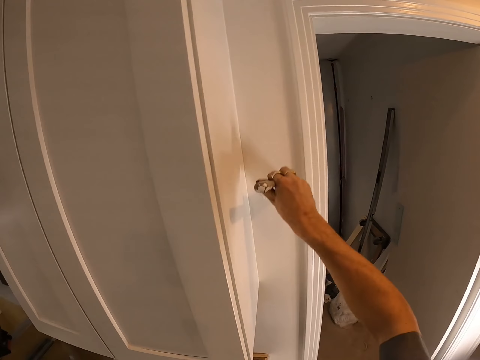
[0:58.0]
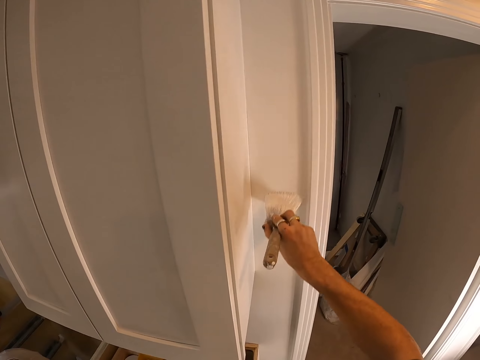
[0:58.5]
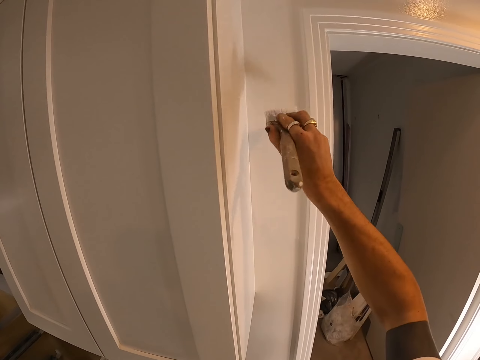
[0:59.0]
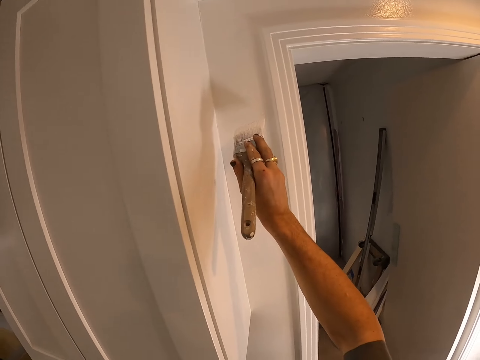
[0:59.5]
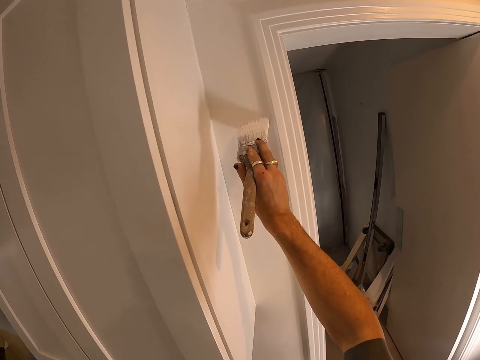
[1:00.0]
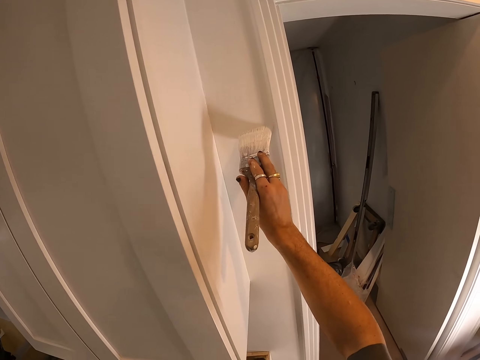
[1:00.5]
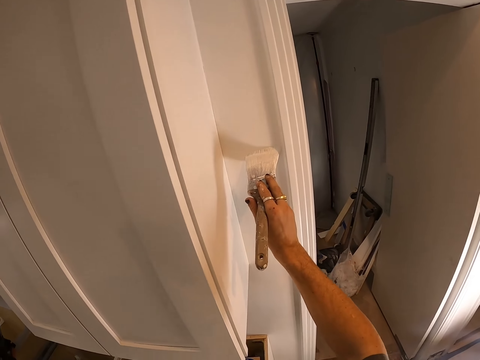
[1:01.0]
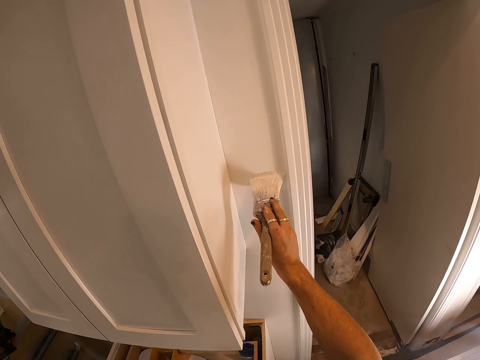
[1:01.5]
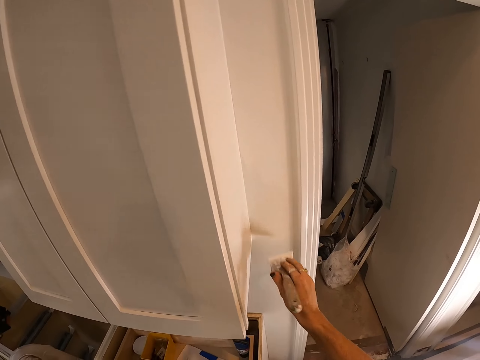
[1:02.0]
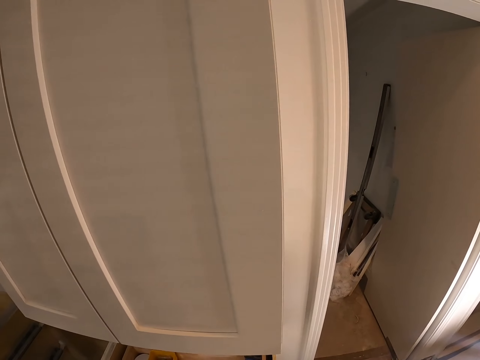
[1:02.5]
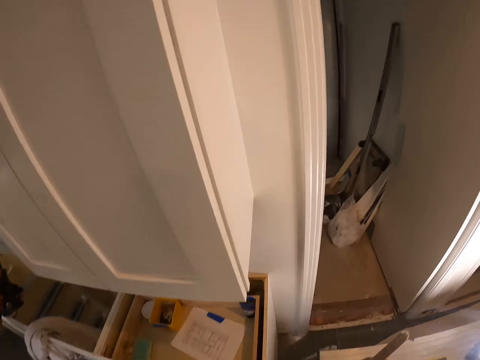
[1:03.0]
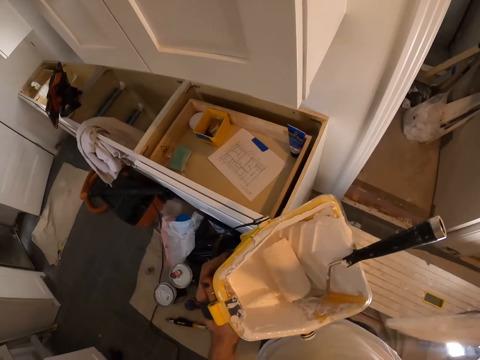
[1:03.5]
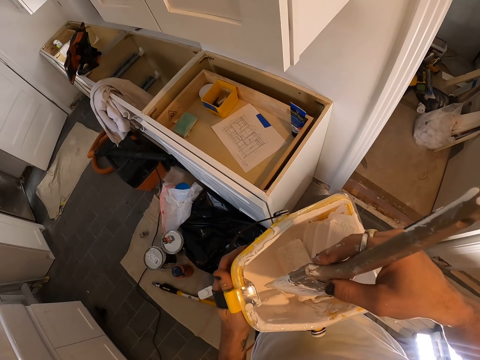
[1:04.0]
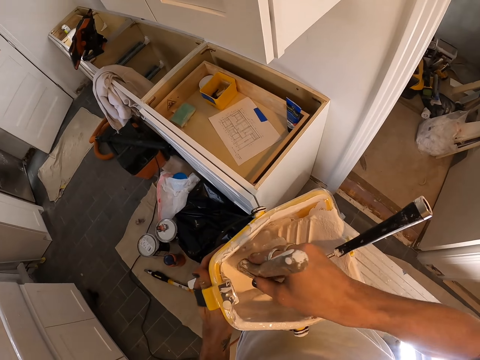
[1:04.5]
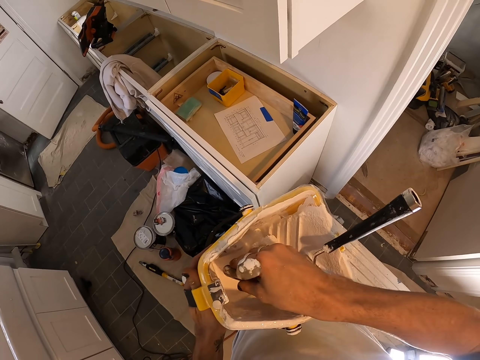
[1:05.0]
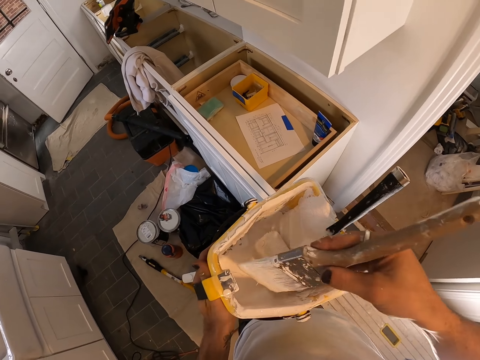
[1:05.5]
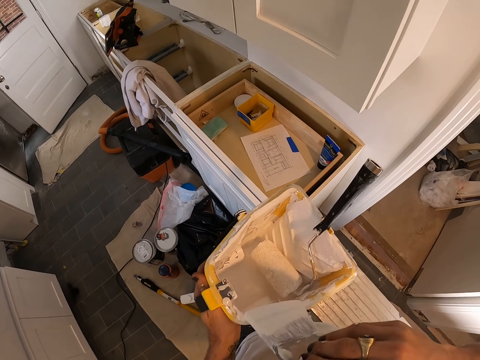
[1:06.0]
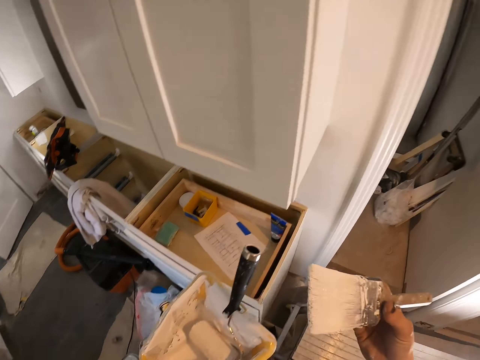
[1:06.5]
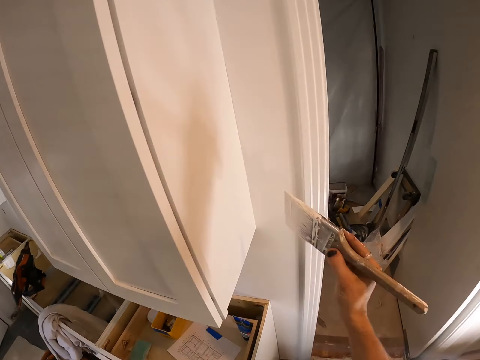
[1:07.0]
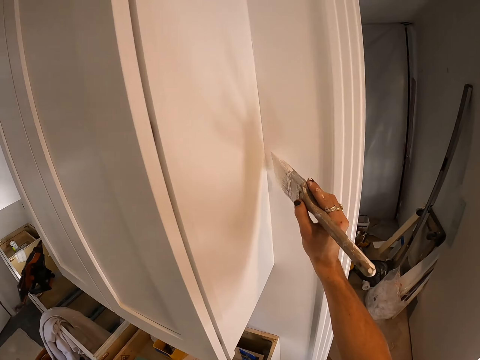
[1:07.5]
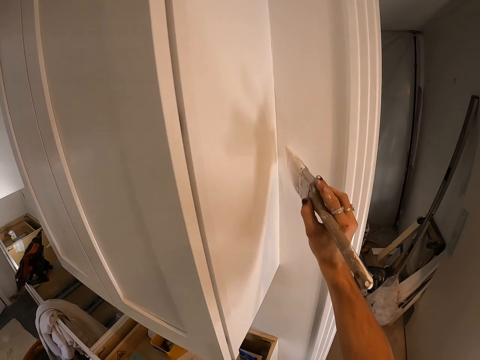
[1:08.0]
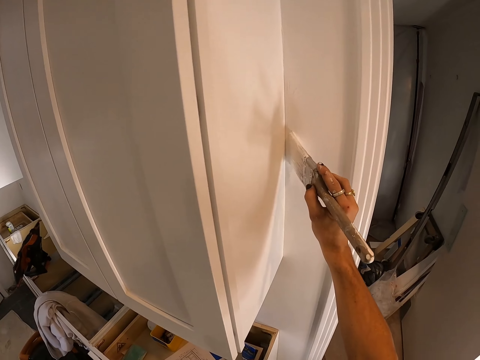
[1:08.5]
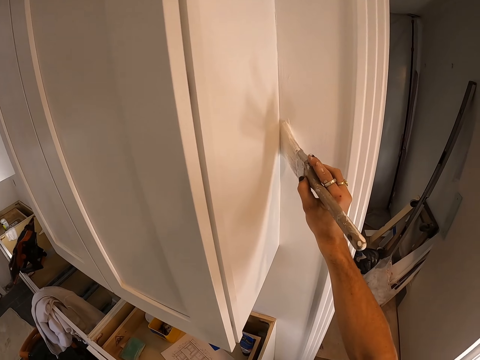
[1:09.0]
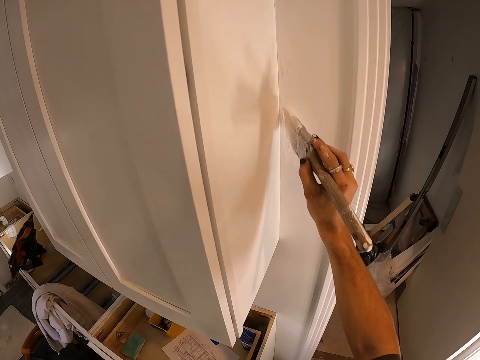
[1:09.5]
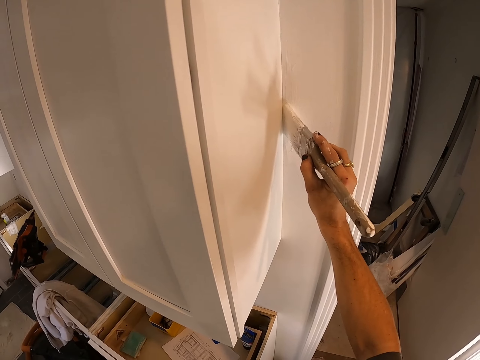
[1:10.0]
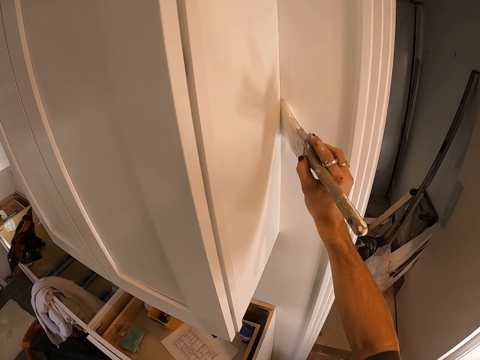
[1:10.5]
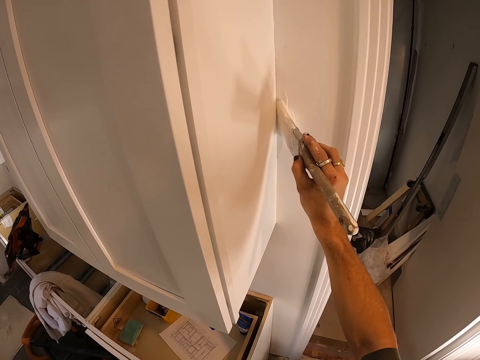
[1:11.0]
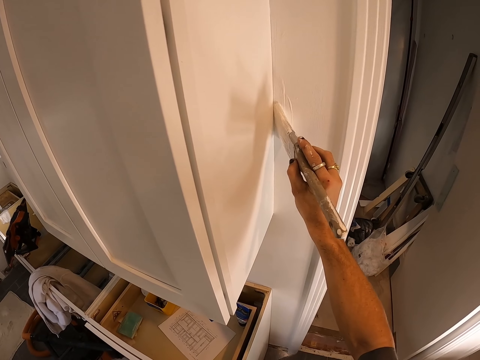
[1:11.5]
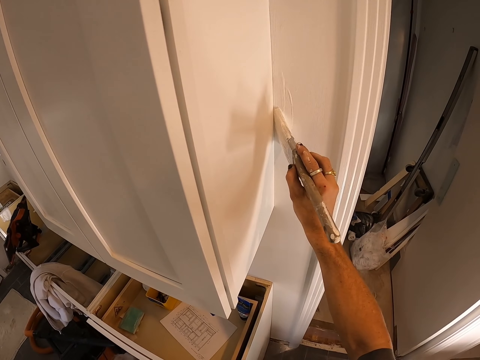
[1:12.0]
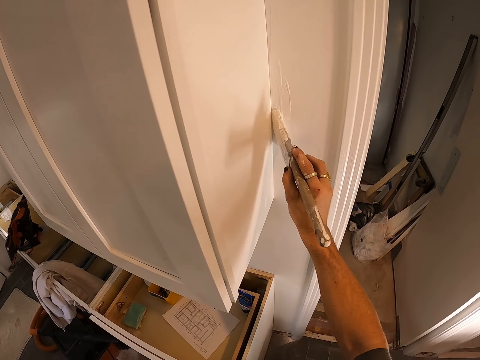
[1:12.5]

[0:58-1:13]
The camera wearer dips the paint brush in the tin of paint. They paint on the wall.

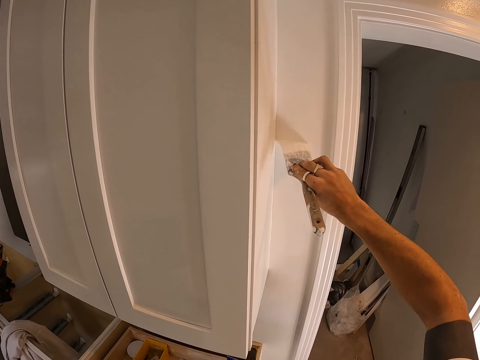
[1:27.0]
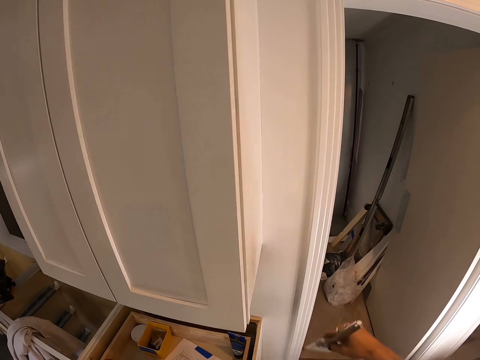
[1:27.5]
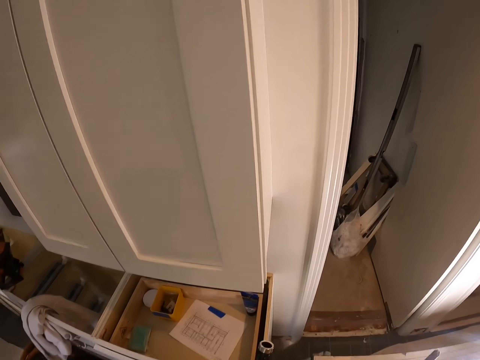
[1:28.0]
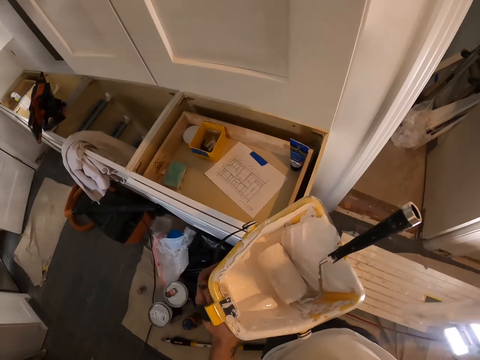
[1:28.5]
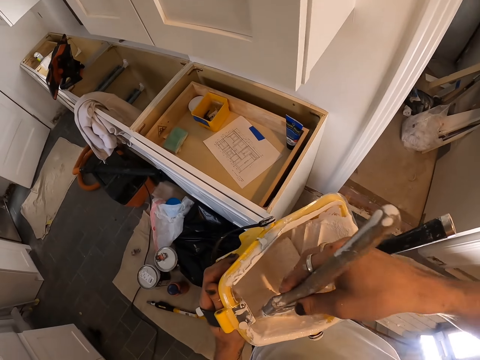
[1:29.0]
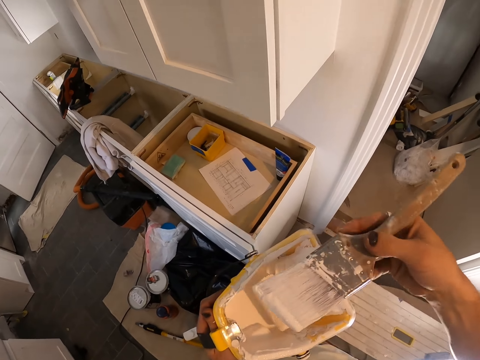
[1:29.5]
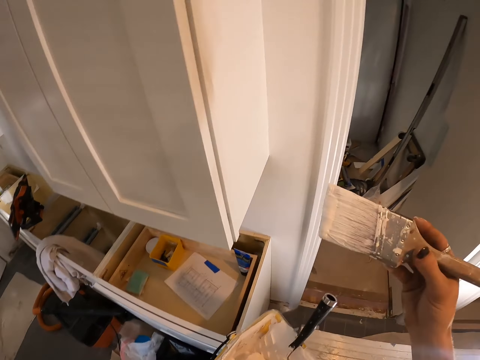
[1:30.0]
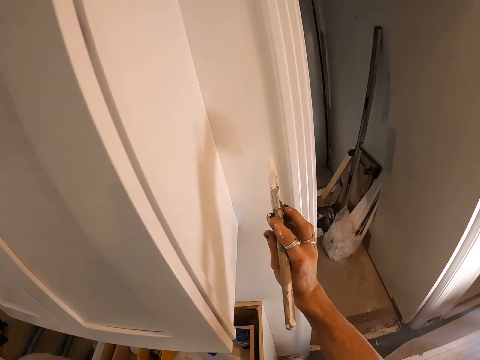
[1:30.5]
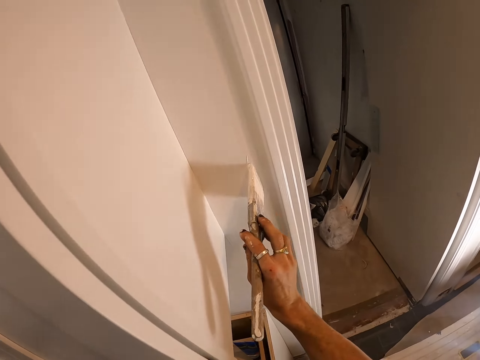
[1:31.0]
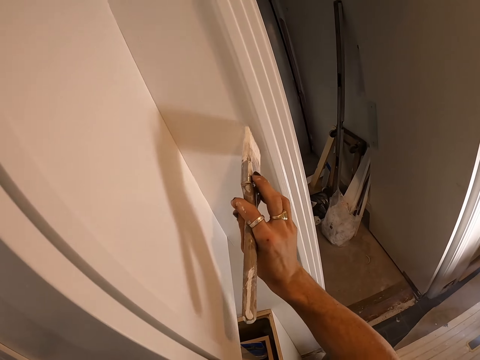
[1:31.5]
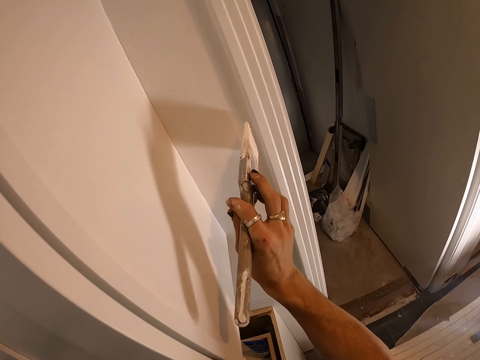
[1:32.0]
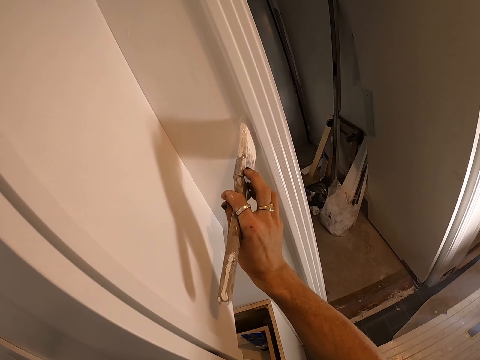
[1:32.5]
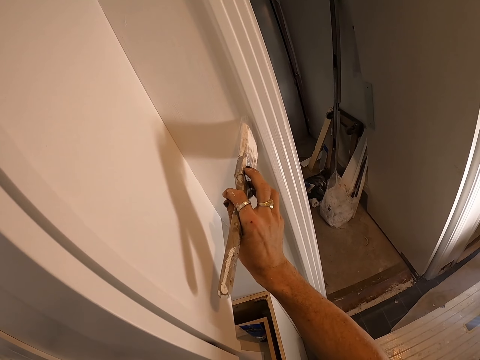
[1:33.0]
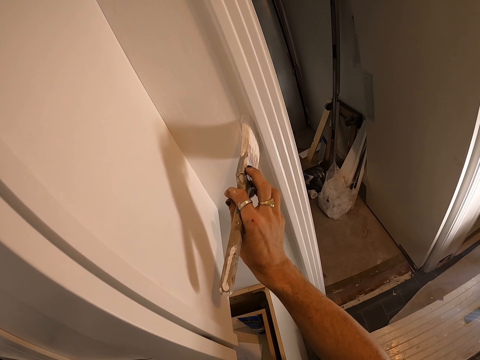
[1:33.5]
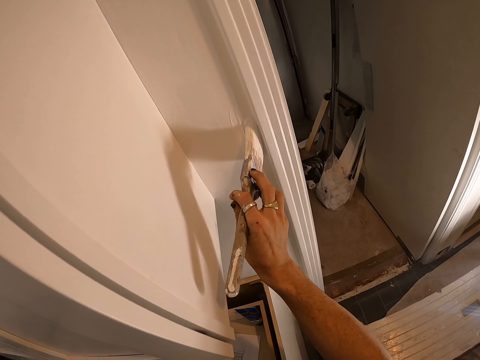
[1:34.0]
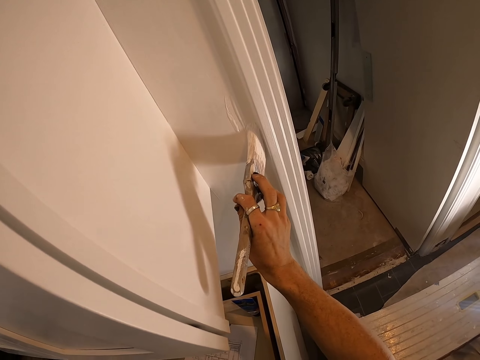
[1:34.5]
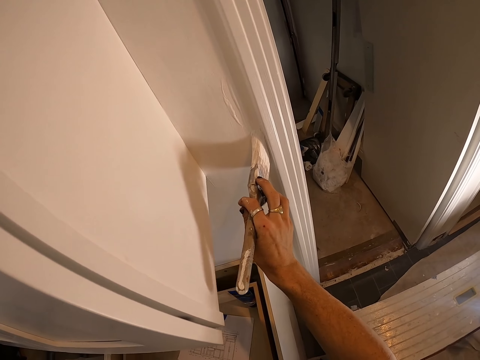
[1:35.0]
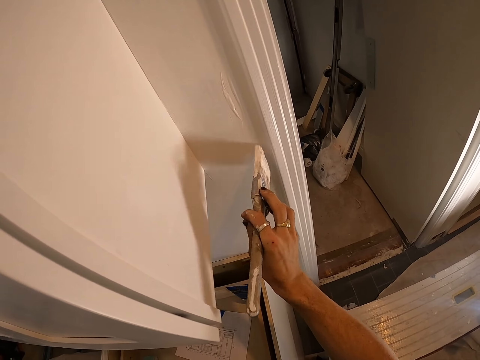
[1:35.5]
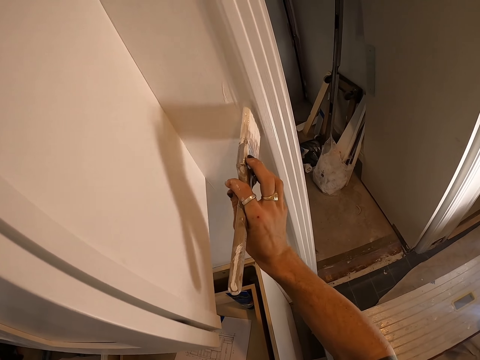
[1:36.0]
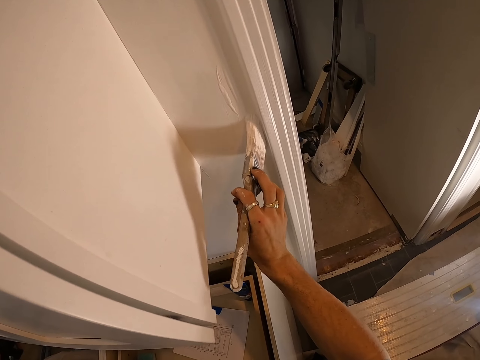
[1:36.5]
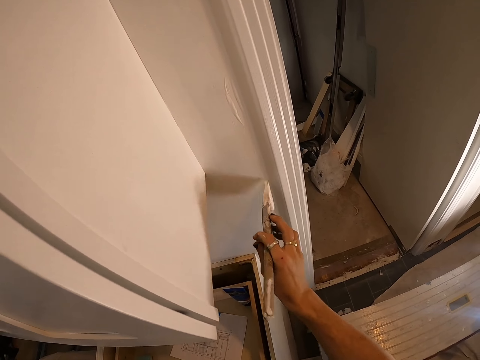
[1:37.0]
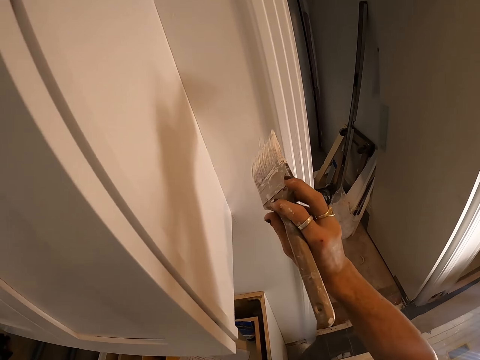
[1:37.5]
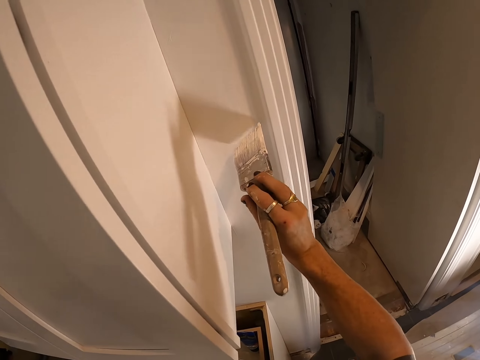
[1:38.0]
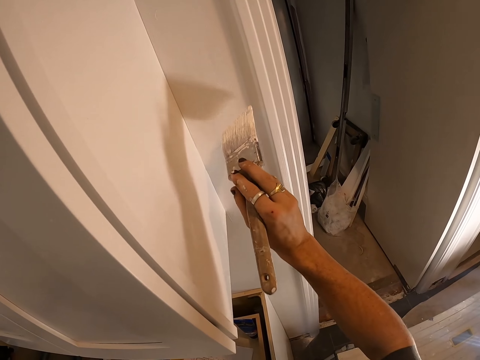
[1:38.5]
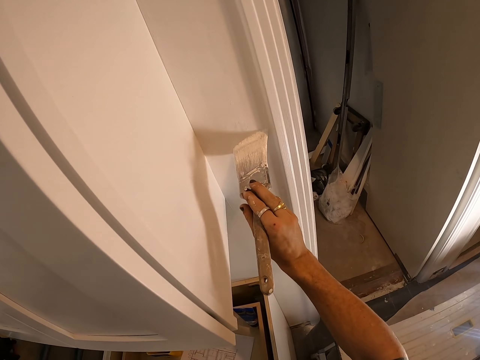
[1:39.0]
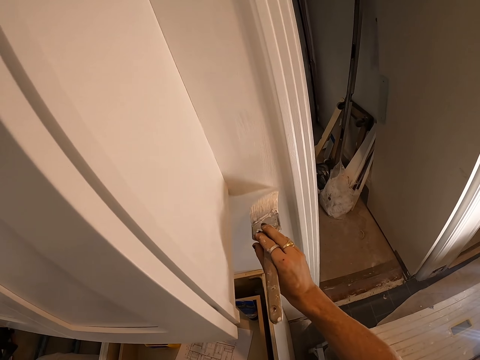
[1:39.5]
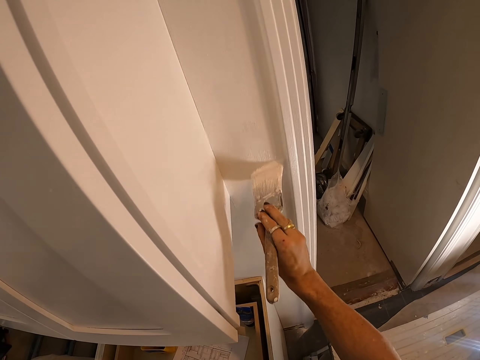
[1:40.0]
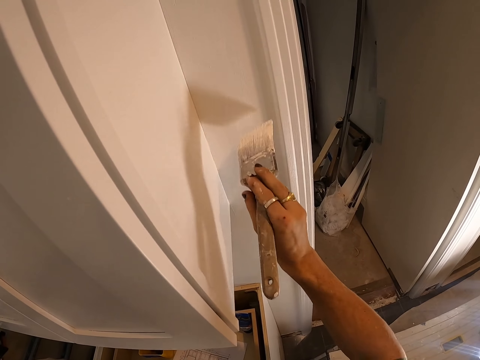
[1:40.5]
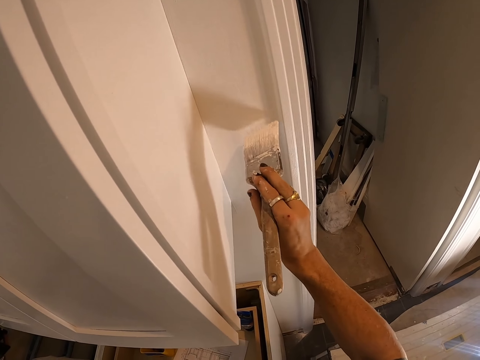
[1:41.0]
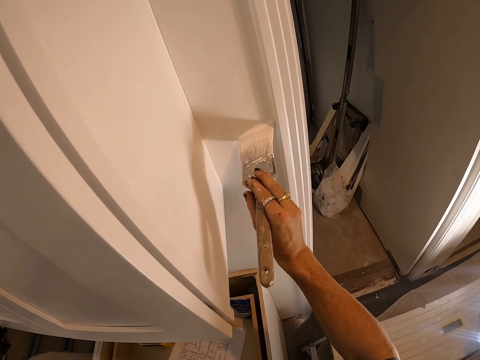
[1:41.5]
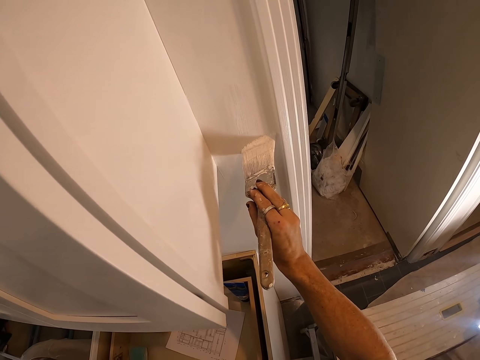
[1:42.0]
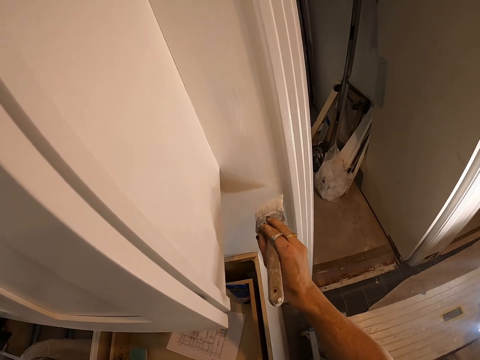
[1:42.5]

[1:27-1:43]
The camera wearer dips the paint brush in the tin of paint. They paint on the wall.
